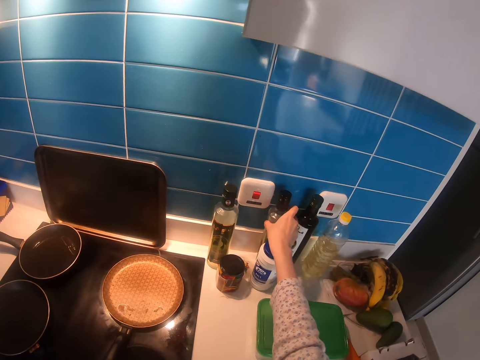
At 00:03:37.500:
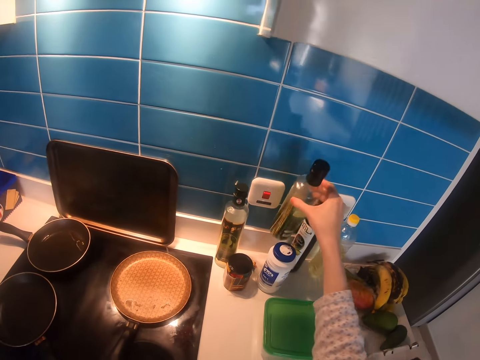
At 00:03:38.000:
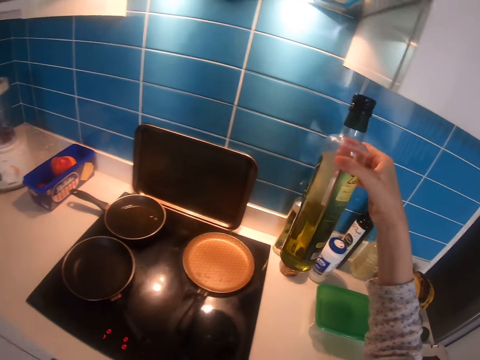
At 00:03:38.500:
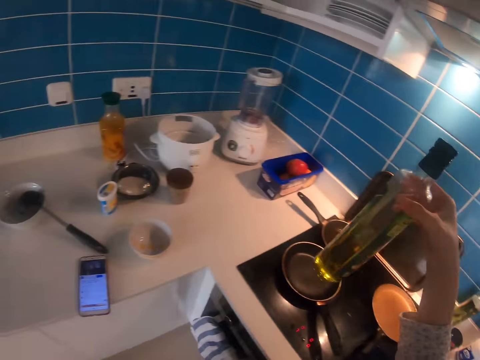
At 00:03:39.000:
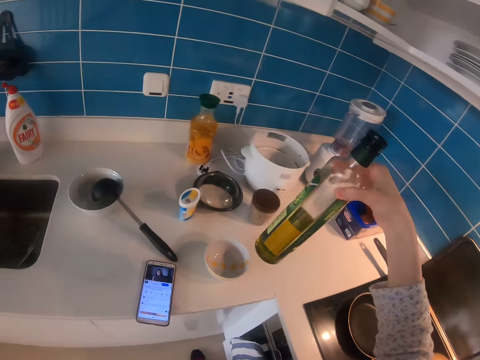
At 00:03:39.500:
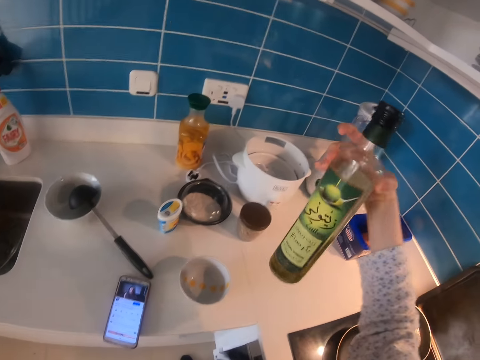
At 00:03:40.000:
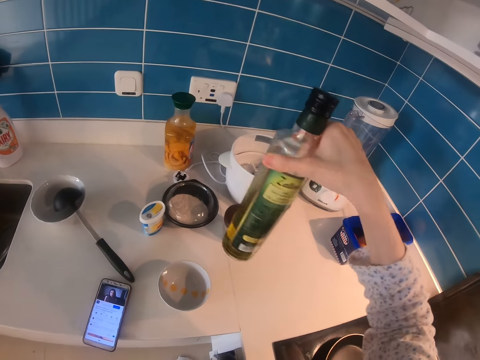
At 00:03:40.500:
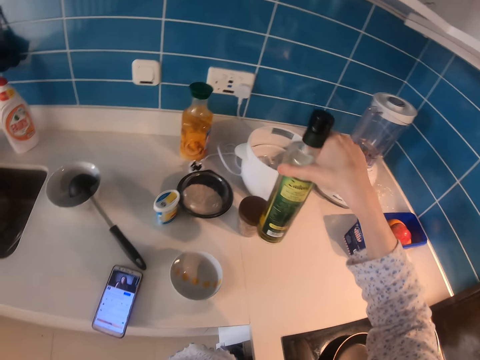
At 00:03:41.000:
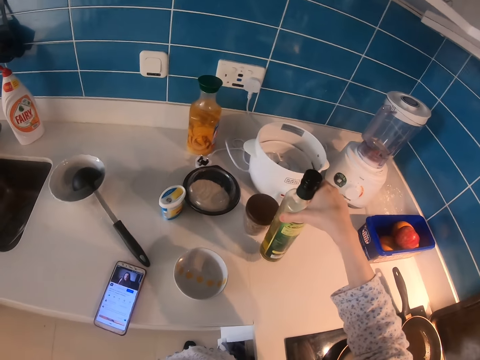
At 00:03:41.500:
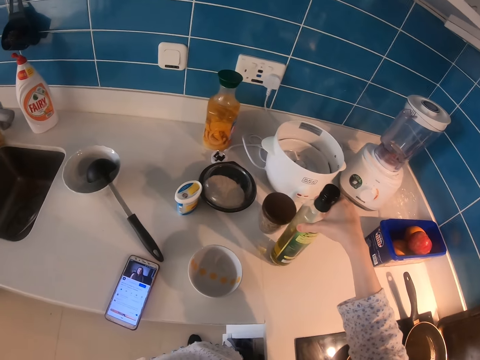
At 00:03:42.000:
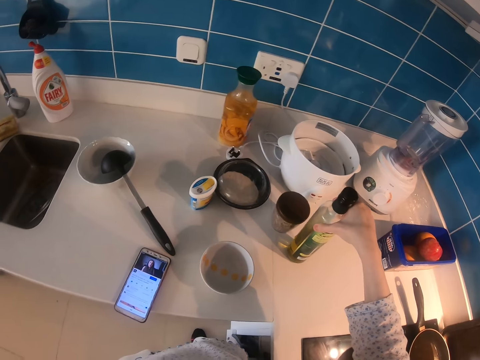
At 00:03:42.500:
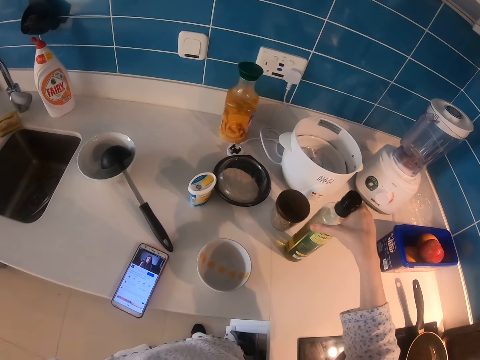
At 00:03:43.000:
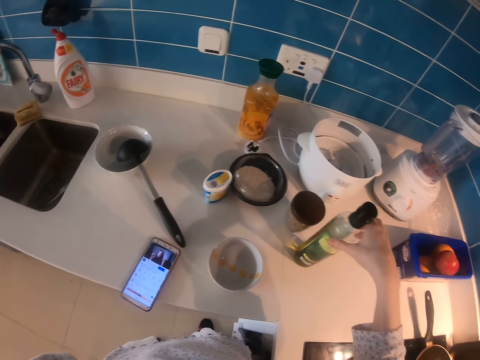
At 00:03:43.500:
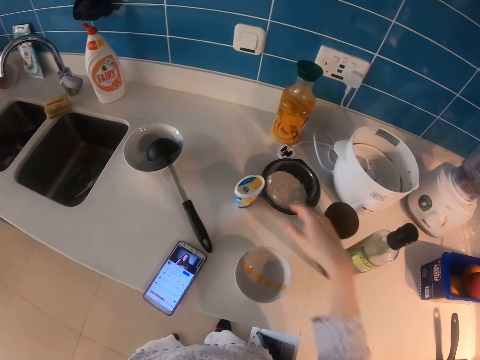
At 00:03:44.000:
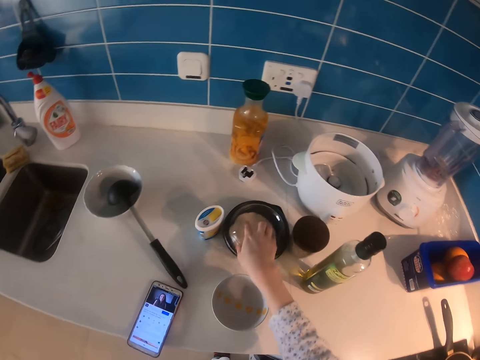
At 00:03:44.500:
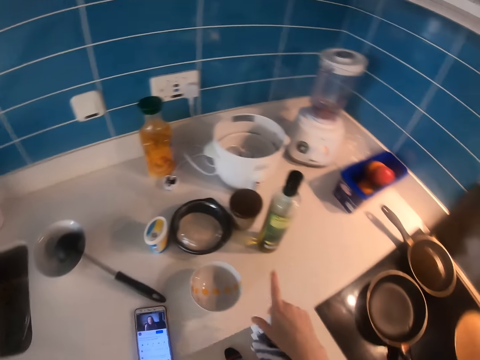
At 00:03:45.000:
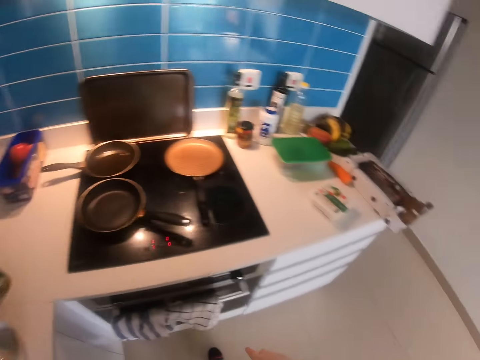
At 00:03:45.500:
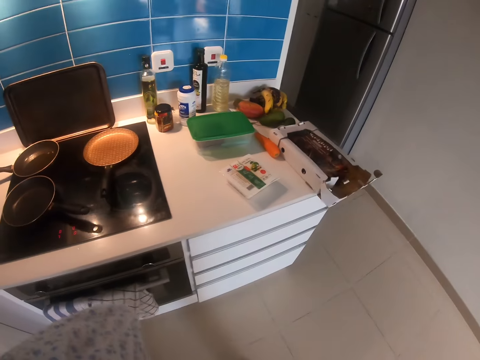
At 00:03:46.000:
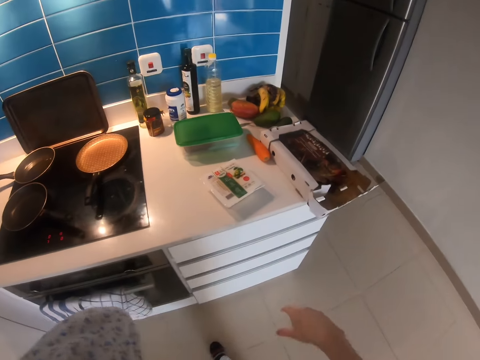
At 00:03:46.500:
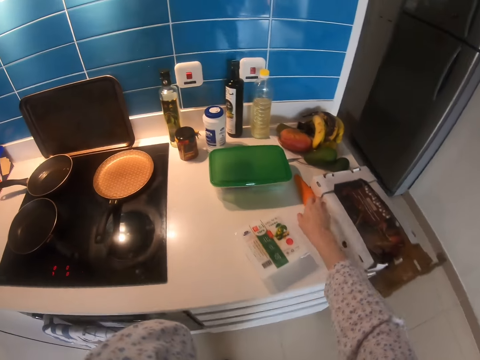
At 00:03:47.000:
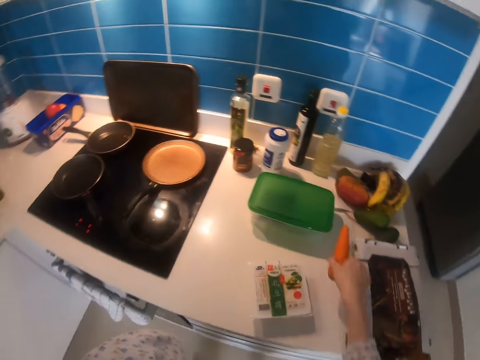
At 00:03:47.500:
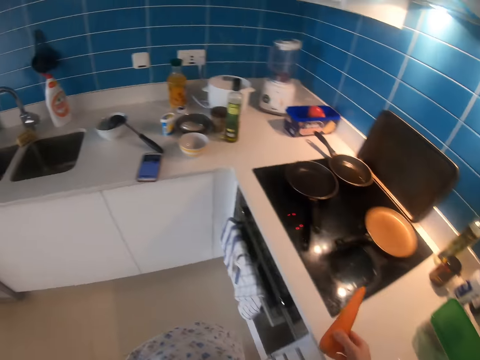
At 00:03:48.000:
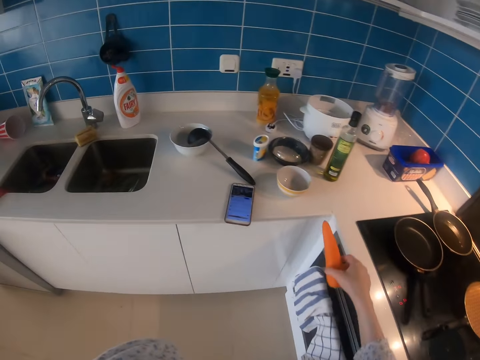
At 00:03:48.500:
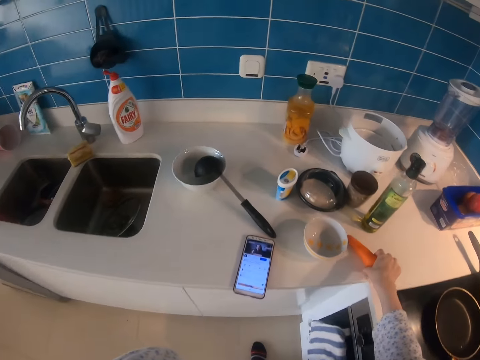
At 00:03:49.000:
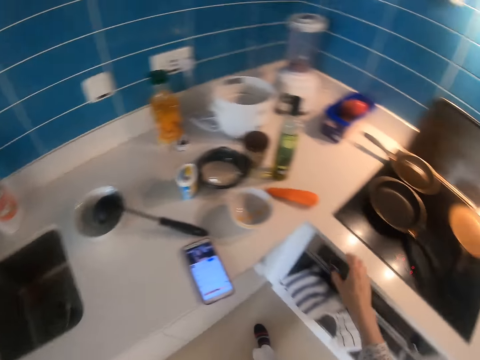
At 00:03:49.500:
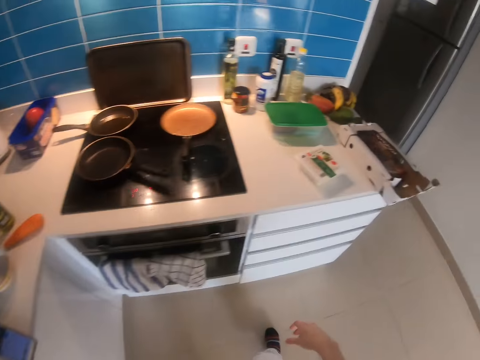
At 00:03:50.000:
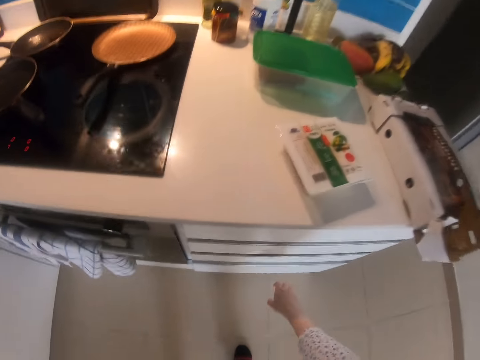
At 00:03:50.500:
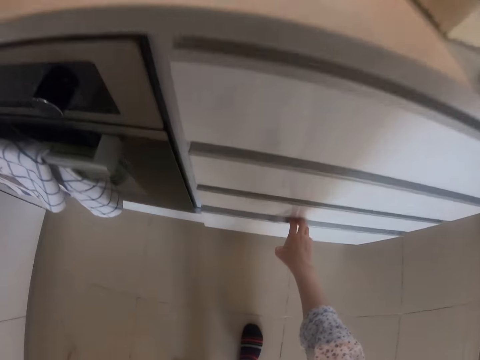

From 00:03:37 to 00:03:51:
The camera wearer picks up the oil bottle. They put the oil on the counter. They pull the salt dish. They move a bowl. They move in the kitchen. They pick up the carrot. They put the carrot on the counter.

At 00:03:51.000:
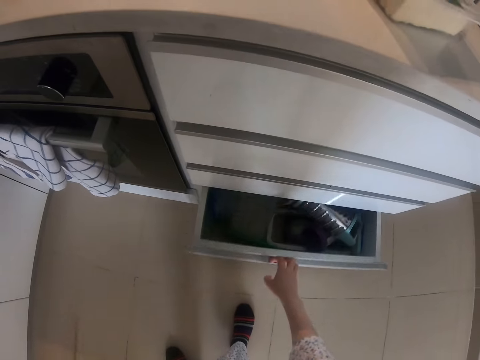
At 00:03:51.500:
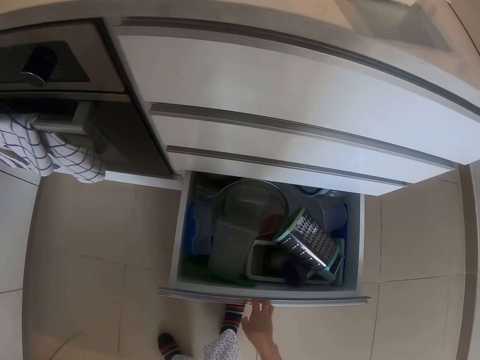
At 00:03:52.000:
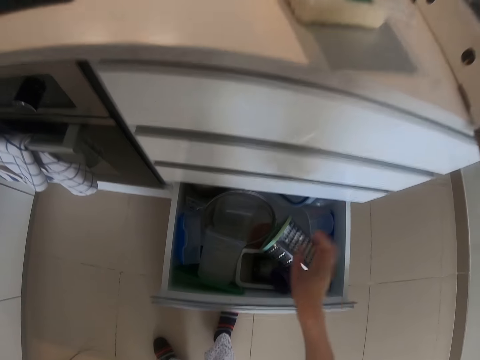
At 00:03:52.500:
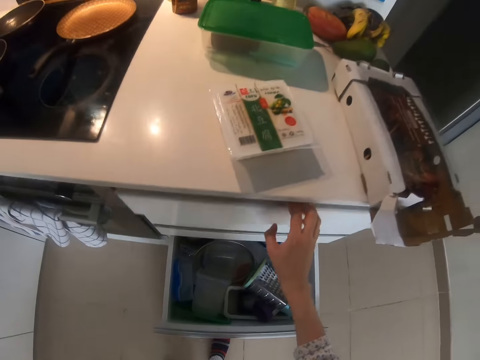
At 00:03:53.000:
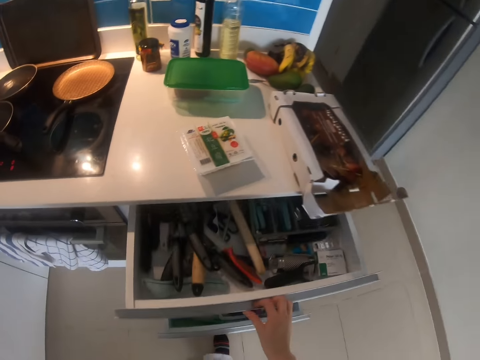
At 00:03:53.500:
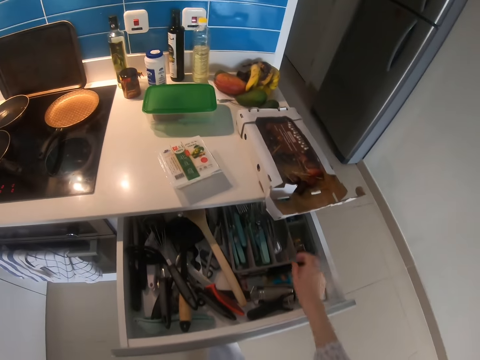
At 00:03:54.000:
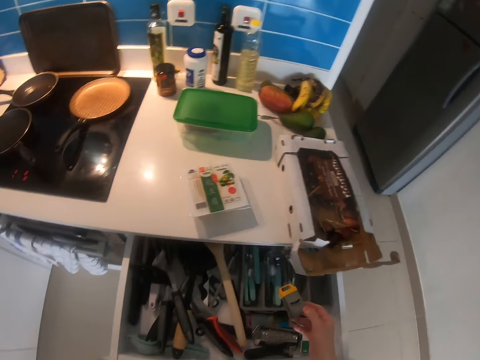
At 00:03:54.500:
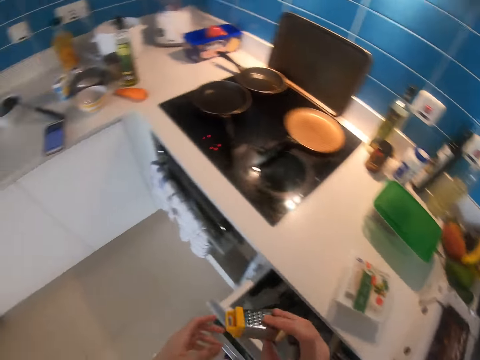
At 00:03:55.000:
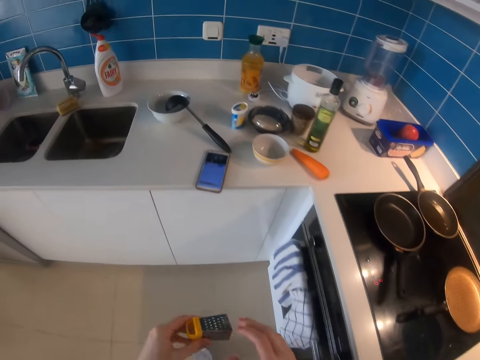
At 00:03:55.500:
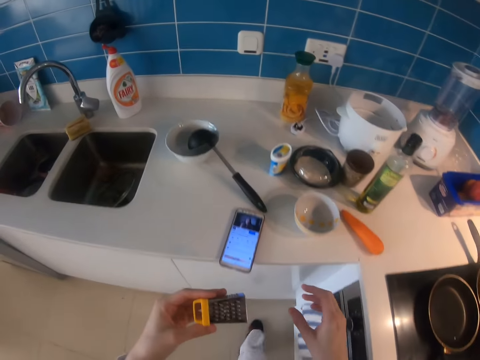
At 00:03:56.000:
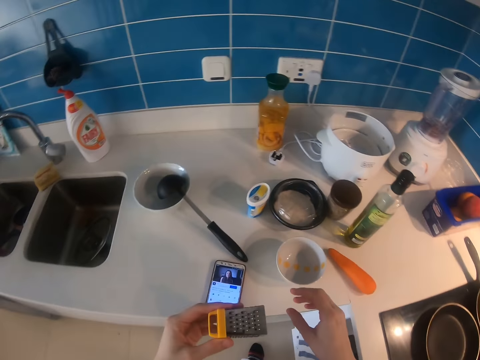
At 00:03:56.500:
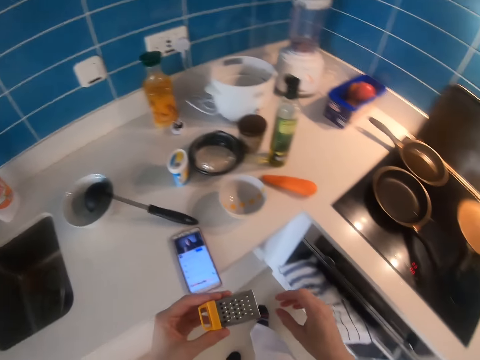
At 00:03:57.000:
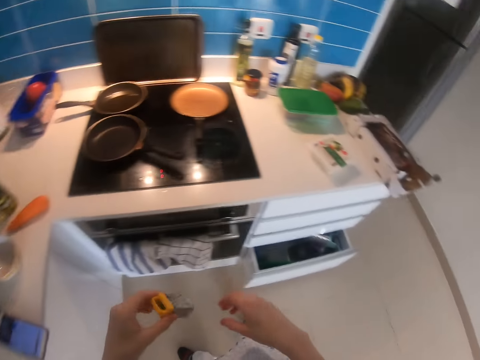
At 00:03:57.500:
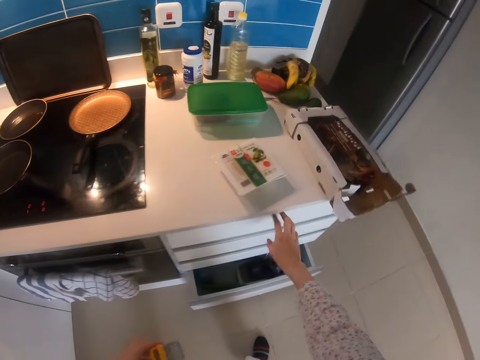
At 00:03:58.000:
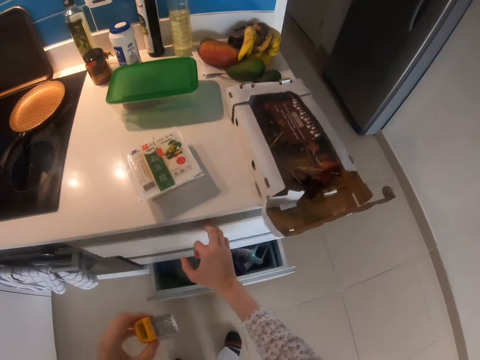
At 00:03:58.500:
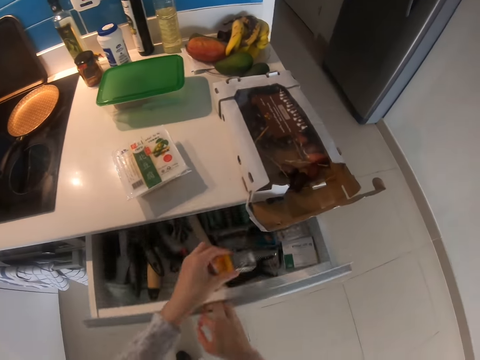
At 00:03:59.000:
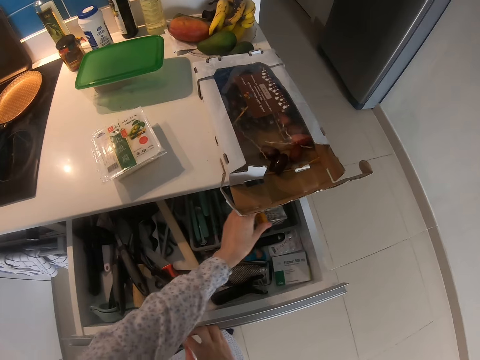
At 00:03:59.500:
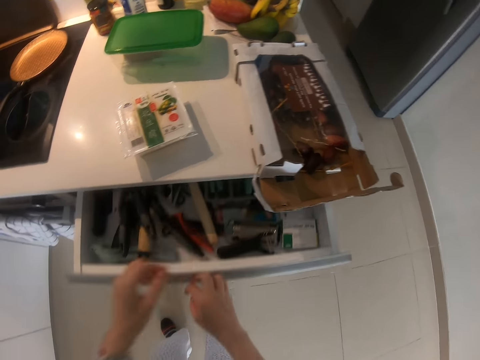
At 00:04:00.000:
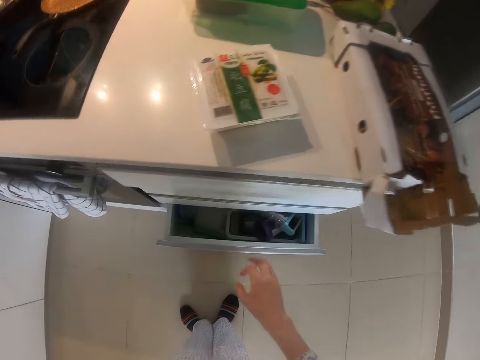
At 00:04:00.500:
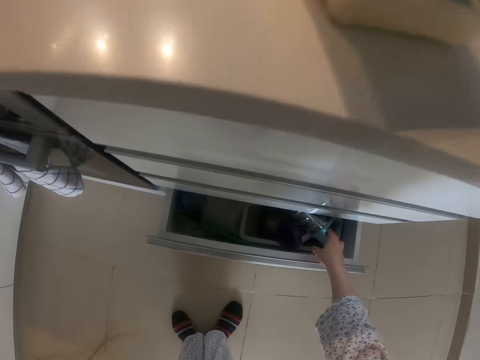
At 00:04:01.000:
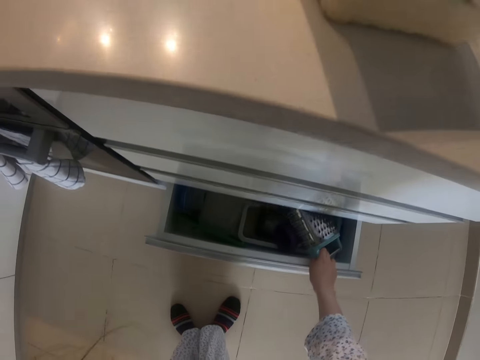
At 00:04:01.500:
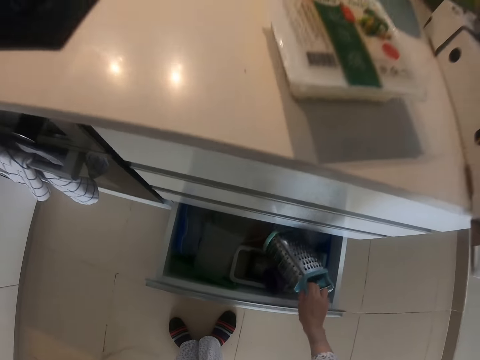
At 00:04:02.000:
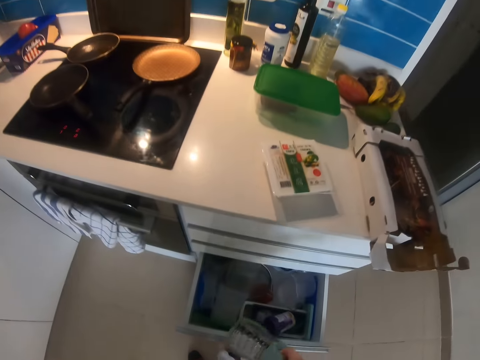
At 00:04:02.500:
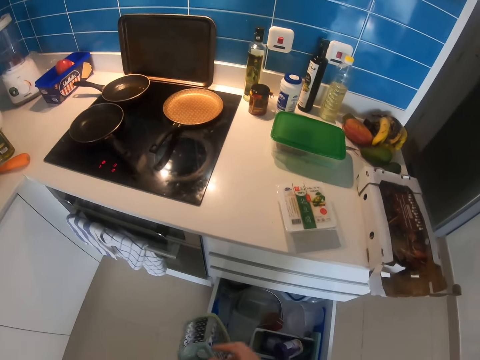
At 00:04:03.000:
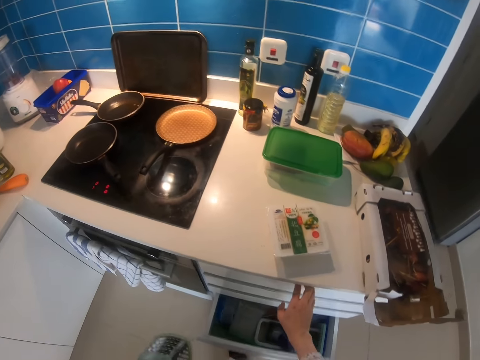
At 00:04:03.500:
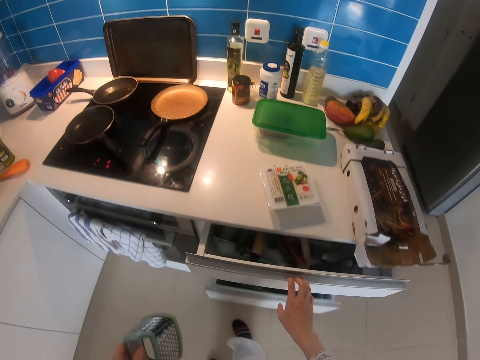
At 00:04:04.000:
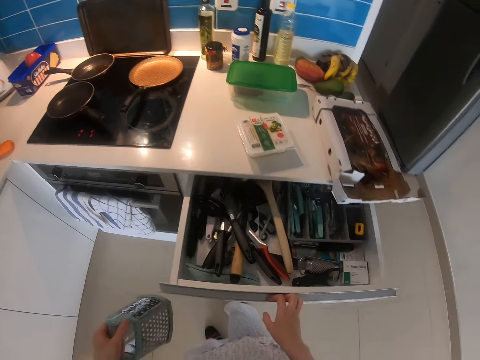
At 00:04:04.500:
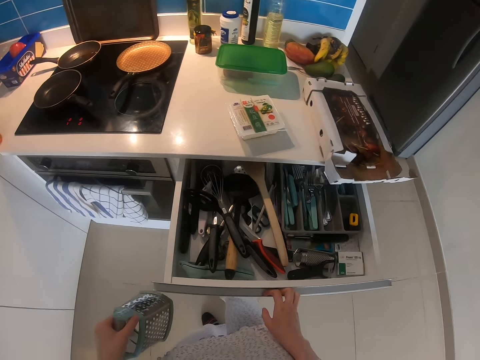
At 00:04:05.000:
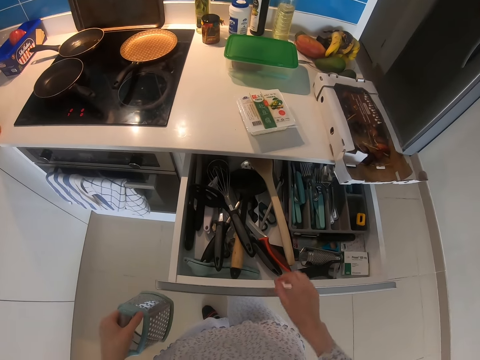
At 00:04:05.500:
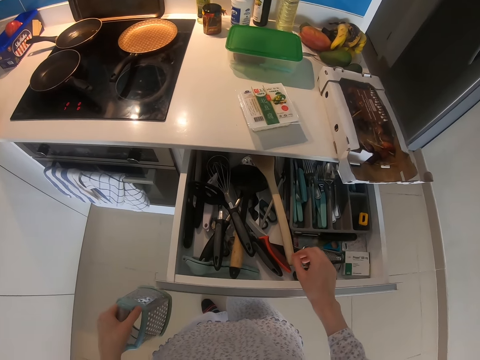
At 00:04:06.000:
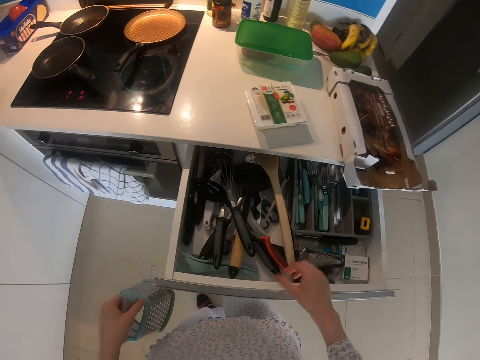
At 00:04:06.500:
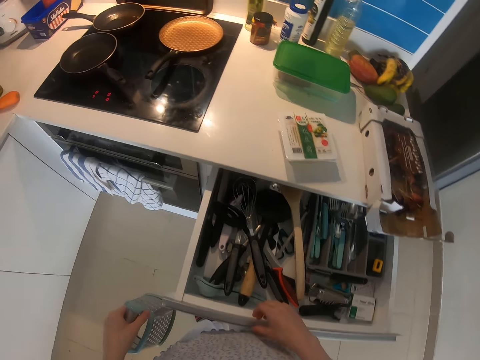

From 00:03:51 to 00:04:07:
The camera wearer opens a drawer and picks up a grater. They open a drawer. They pick up the grater. They open a drawer. They put the grater in the drawer. They close the drawer. They pick up the grater from the drawer. They open the drawer.
